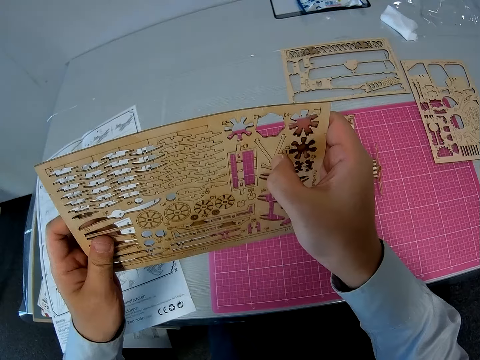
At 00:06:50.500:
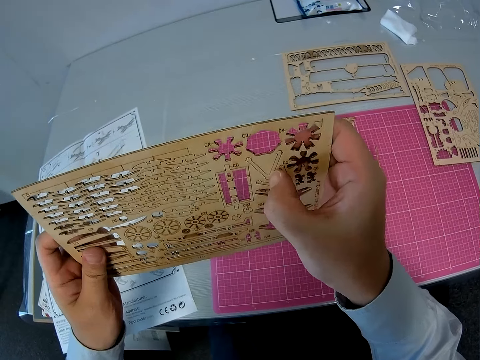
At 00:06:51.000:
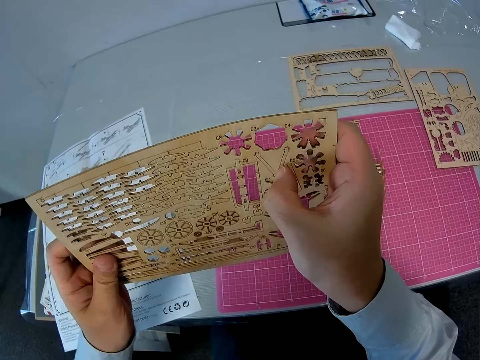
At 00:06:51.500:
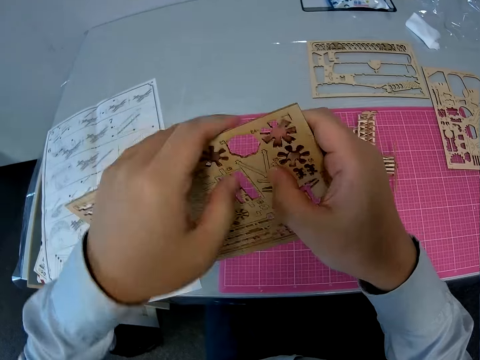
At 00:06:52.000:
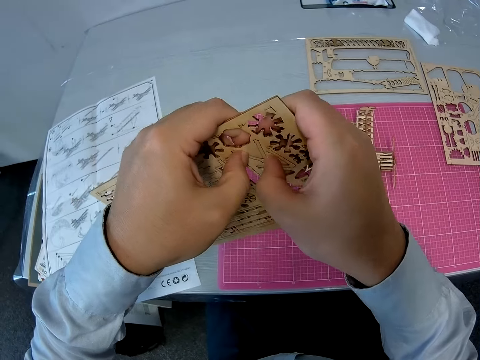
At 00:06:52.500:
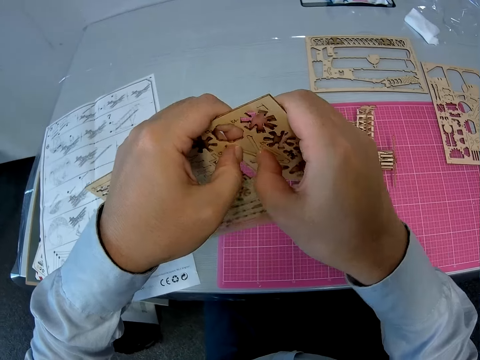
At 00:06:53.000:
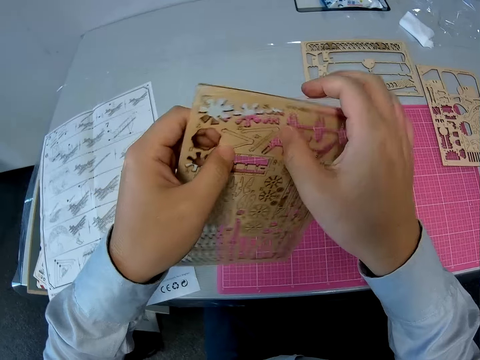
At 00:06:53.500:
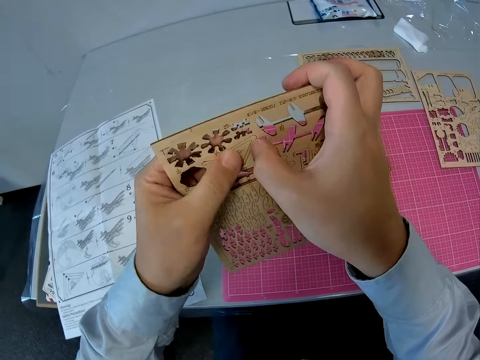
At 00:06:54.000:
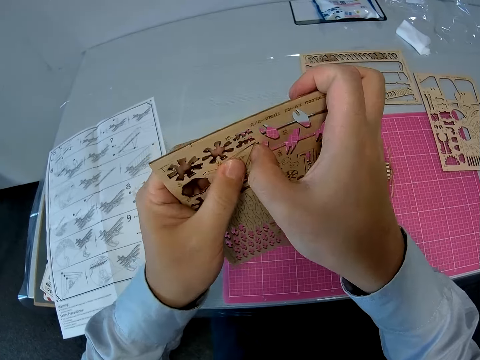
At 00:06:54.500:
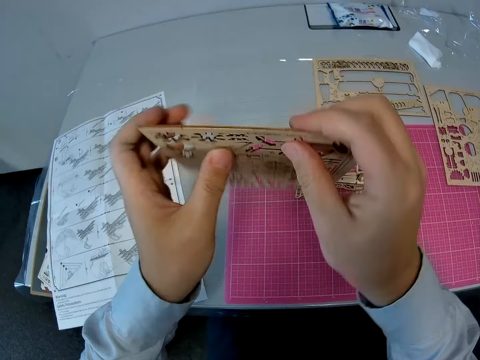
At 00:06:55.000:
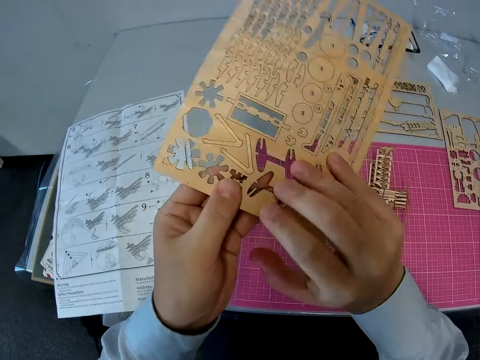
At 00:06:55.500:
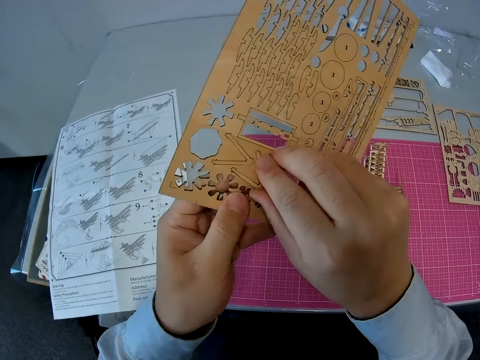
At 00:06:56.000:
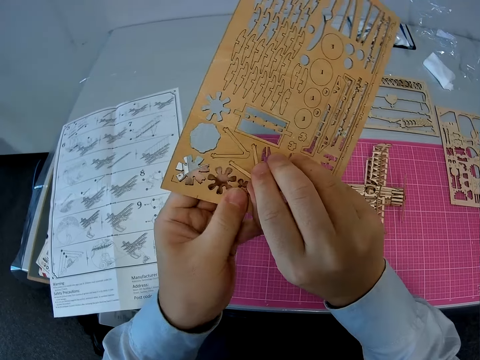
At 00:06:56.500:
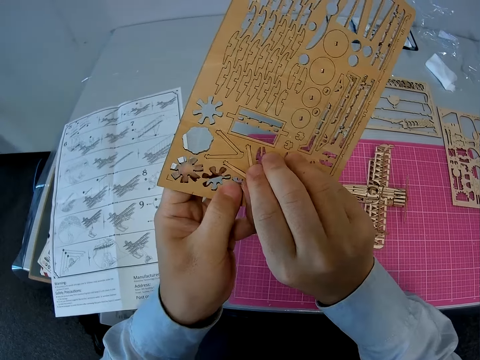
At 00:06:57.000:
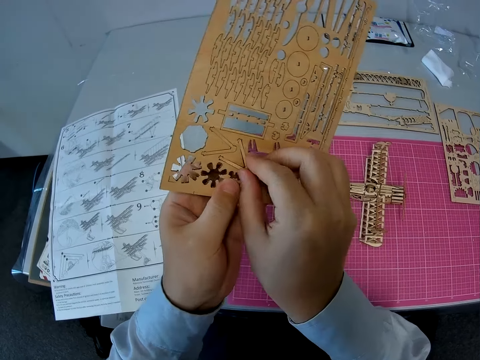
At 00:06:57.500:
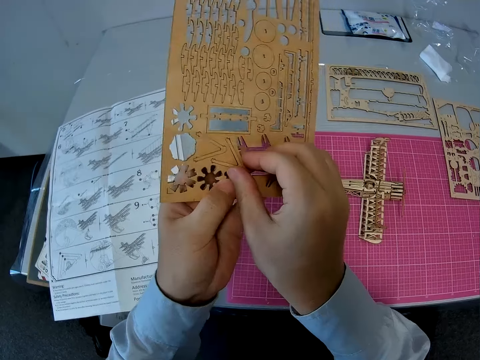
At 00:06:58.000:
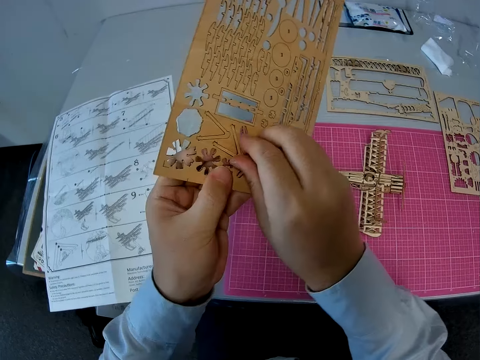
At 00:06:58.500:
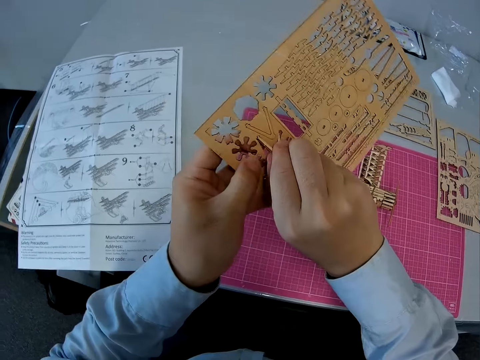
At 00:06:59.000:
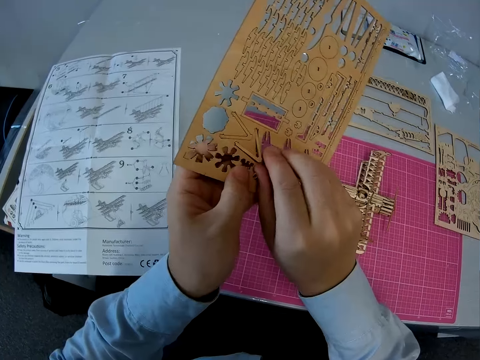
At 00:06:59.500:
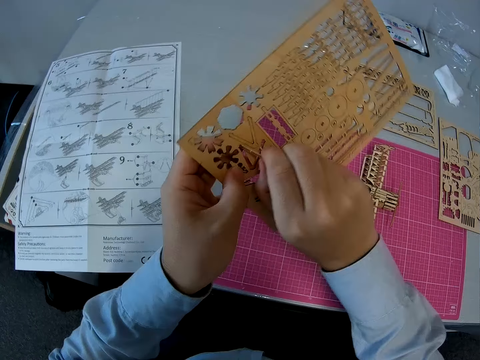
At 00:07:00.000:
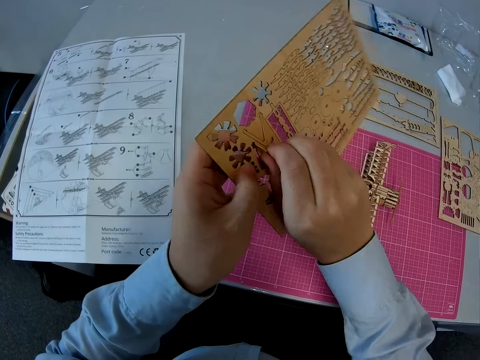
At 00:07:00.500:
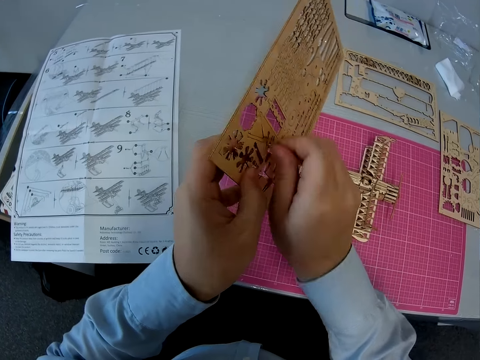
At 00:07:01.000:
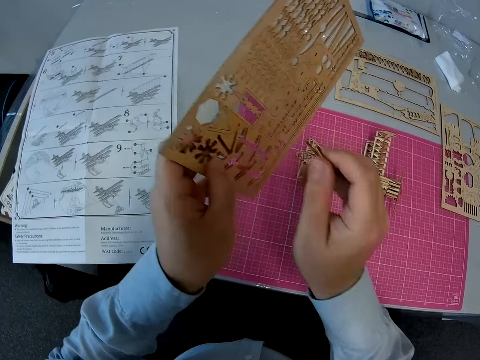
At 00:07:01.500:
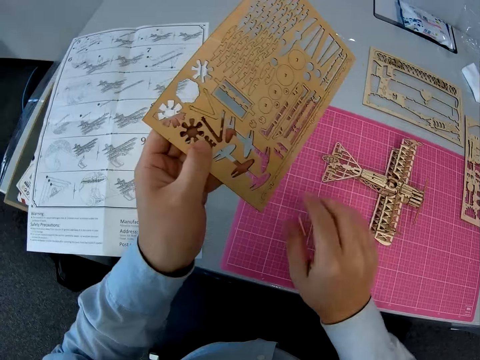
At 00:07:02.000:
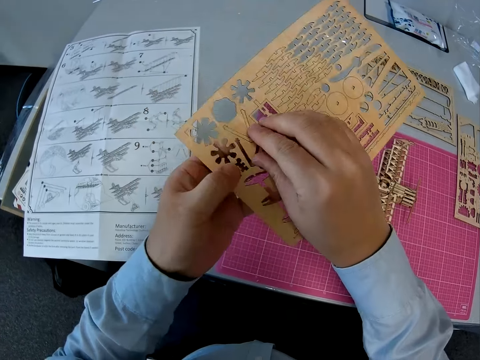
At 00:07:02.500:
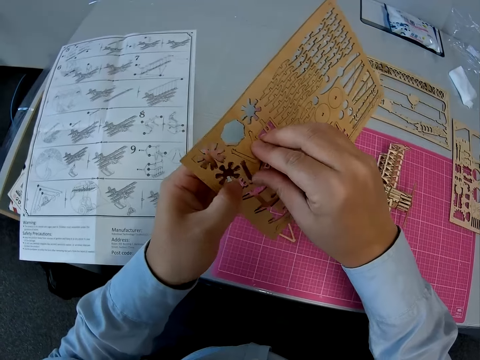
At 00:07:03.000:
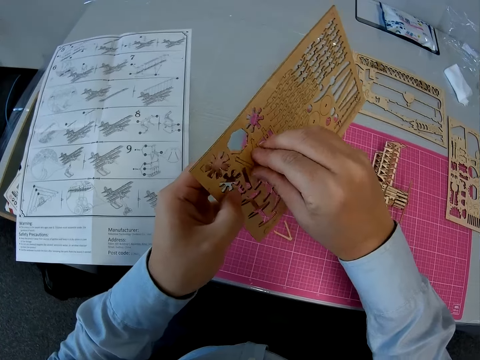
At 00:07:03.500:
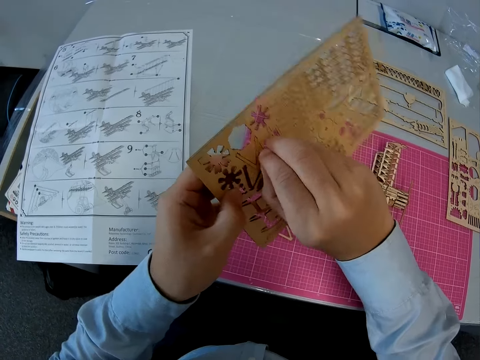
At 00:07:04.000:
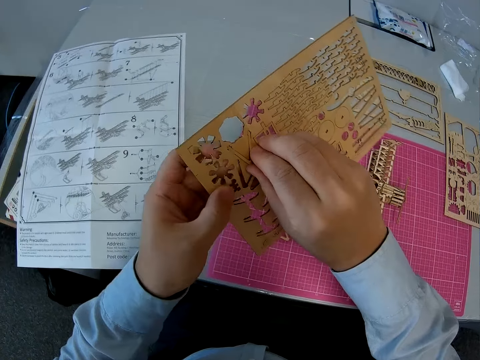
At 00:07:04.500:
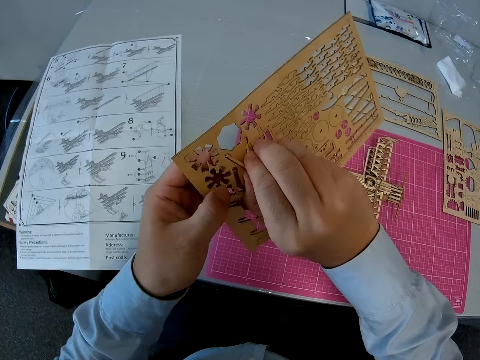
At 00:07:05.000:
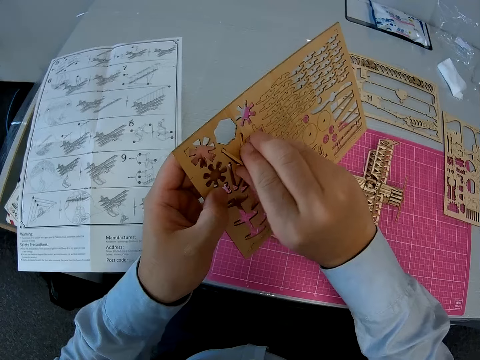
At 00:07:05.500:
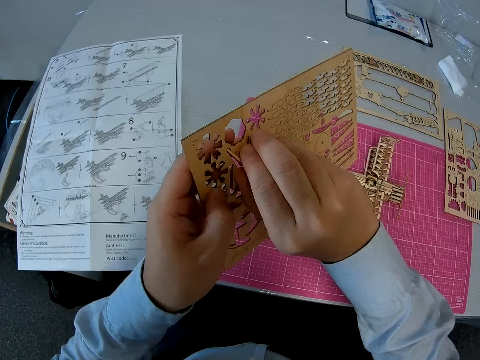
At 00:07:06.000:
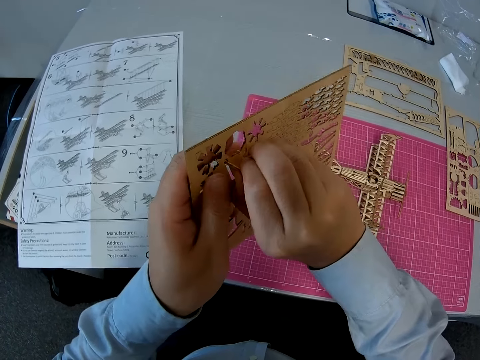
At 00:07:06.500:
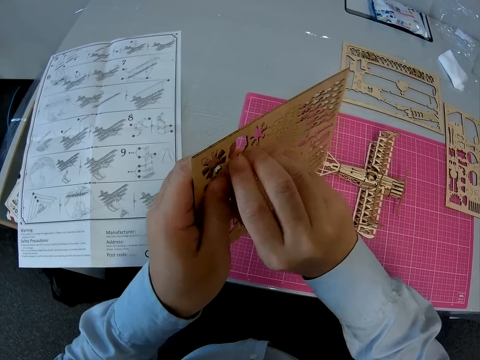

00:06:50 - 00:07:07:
The camera wearer pushes a piece on the board. They remove another piece from the board. They turn the board to the back. They remove parts of the paper board. They drop the piece on the table. They remove the first piece from the board.

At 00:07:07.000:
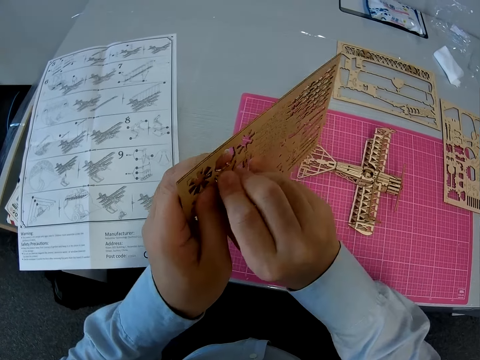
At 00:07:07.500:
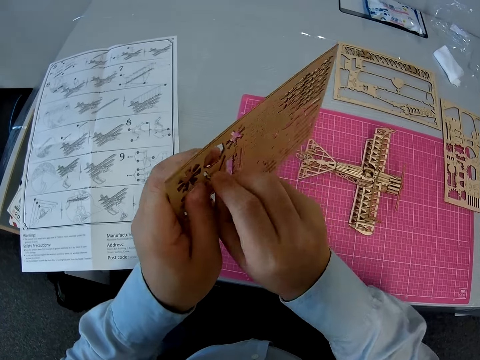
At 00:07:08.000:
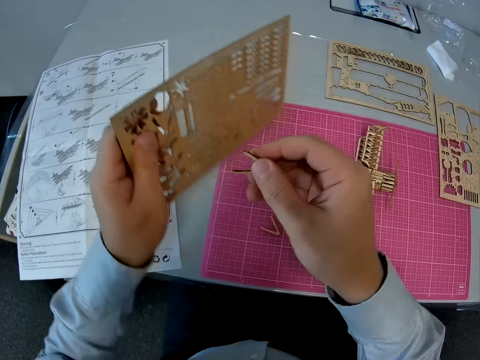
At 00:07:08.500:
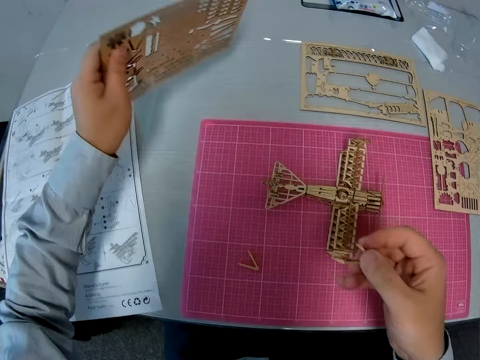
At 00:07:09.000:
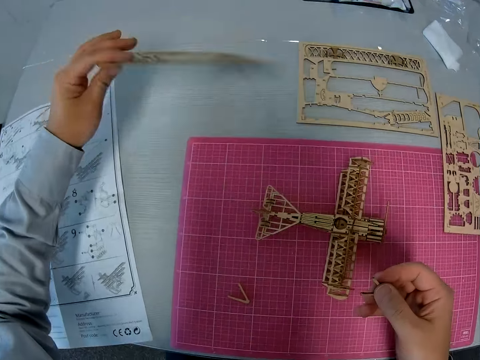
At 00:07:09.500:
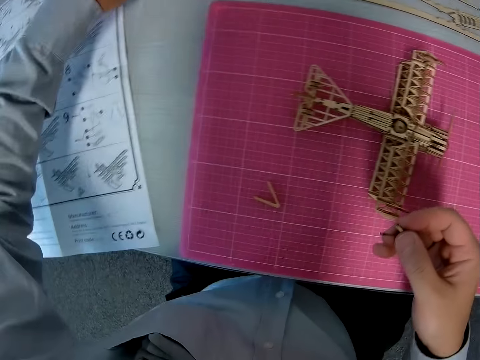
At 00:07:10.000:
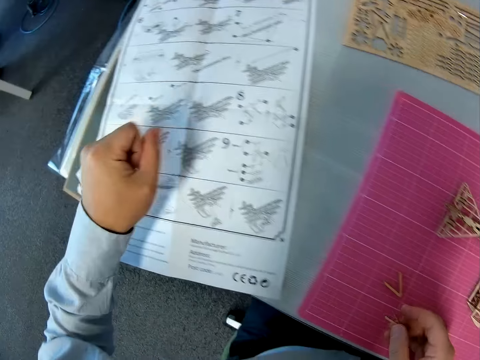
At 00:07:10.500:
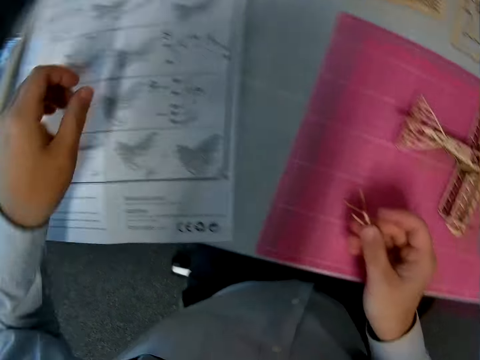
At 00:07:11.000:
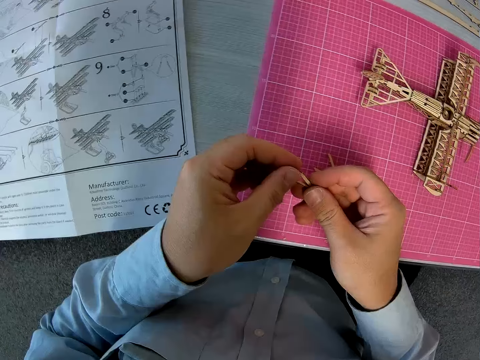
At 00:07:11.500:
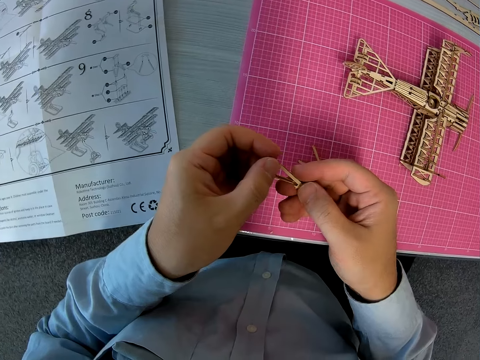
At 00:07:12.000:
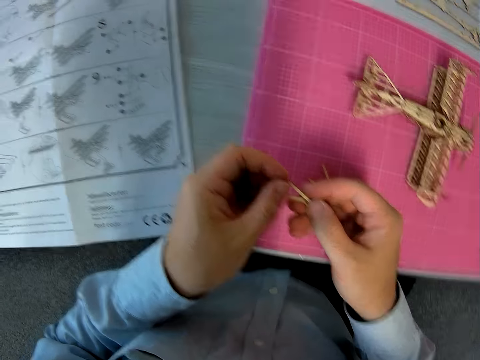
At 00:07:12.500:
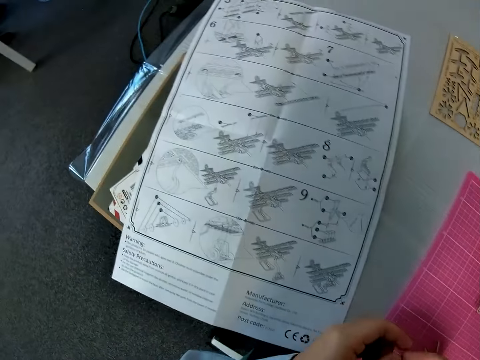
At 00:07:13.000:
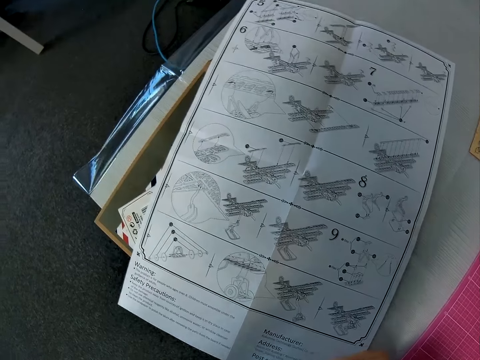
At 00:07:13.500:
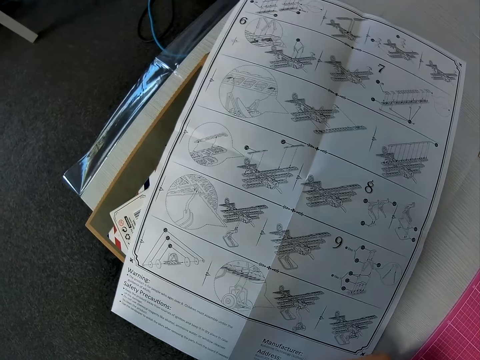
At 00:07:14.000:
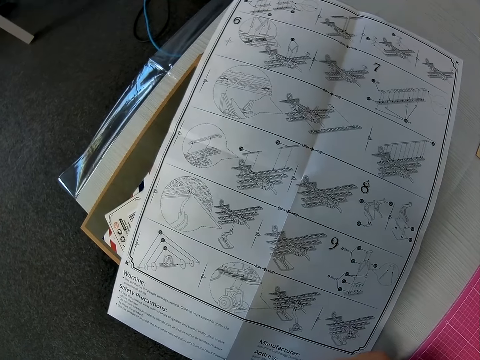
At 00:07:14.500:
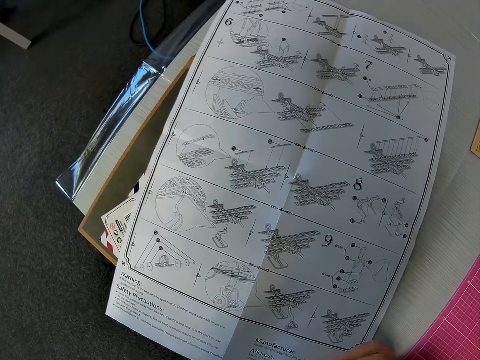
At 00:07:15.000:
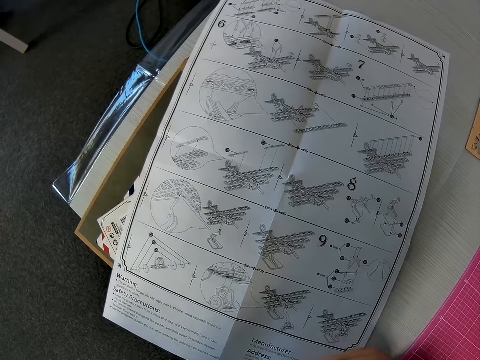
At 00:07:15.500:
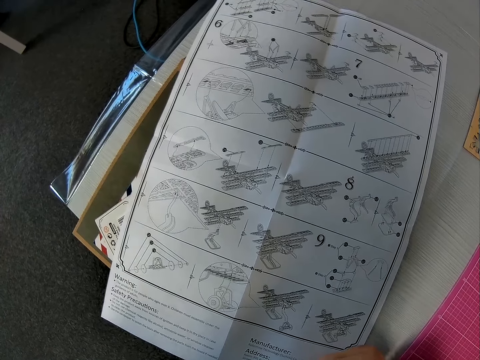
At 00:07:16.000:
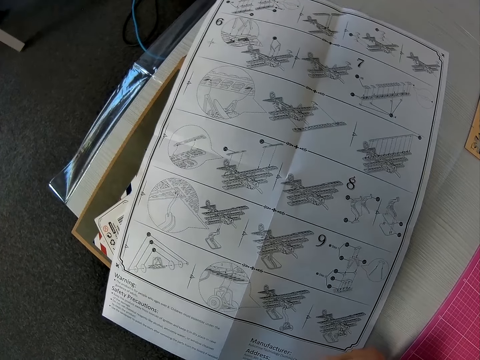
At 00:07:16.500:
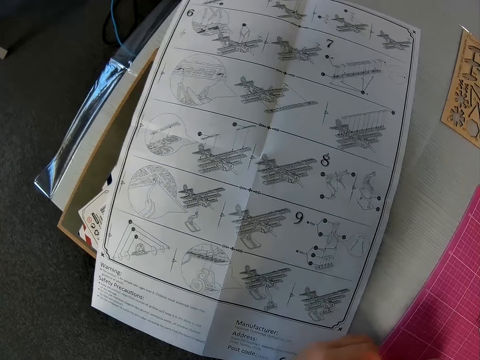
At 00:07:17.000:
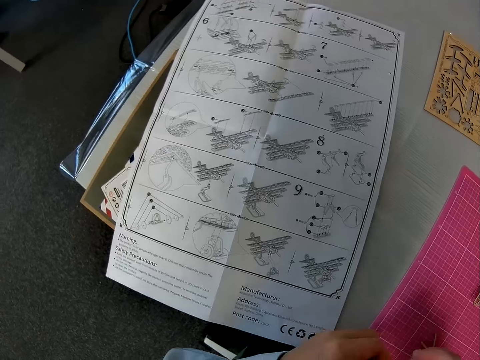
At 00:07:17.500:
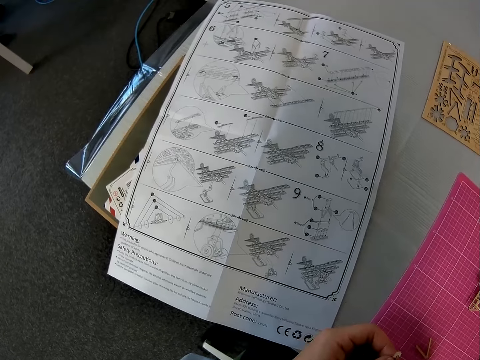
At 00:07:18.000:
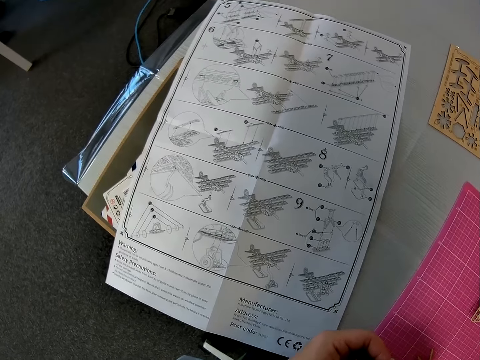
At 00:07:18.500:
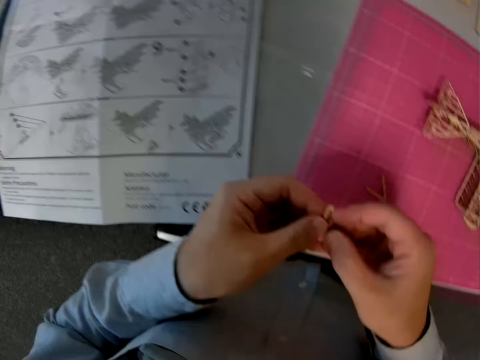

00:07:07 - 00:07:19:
The camera wearer places the paper board on the table. He holds the first piece in his left hand. He looks at the manual on the table.
